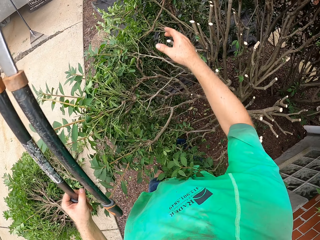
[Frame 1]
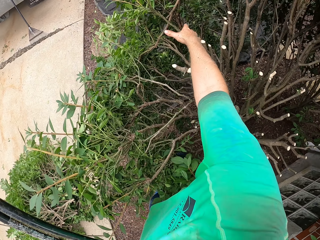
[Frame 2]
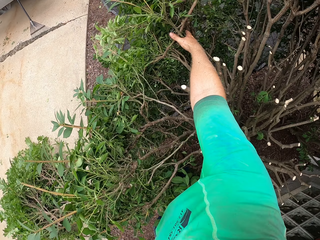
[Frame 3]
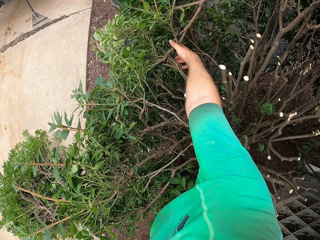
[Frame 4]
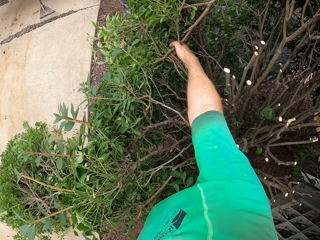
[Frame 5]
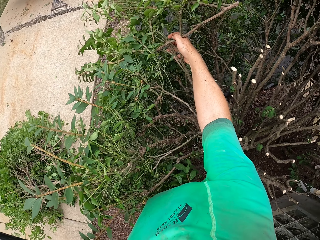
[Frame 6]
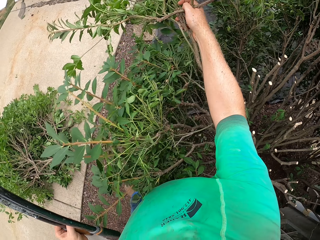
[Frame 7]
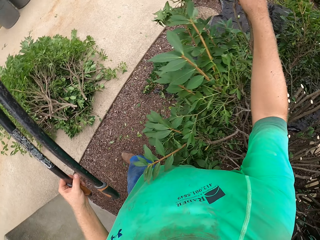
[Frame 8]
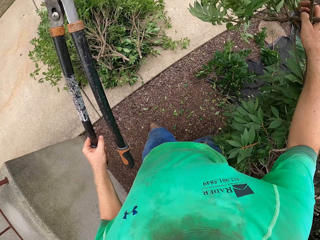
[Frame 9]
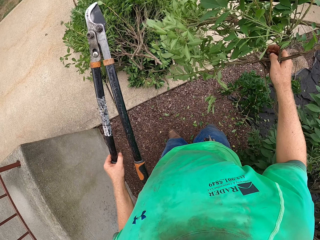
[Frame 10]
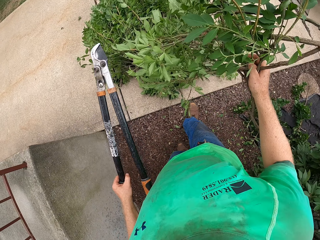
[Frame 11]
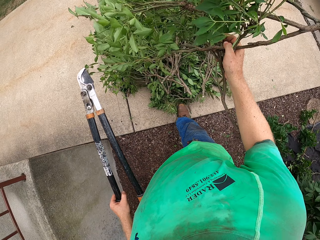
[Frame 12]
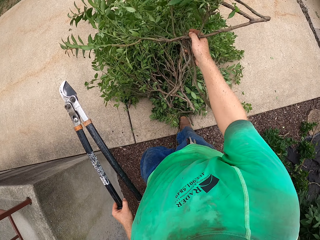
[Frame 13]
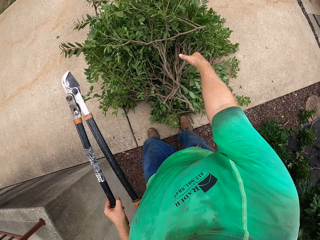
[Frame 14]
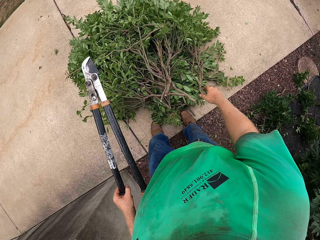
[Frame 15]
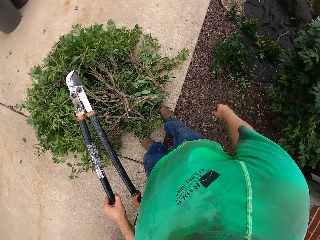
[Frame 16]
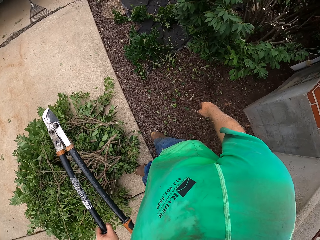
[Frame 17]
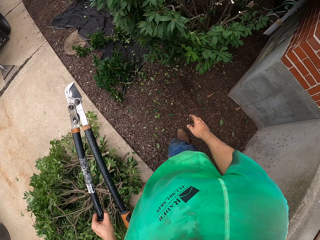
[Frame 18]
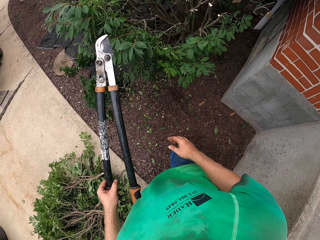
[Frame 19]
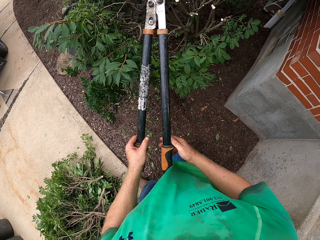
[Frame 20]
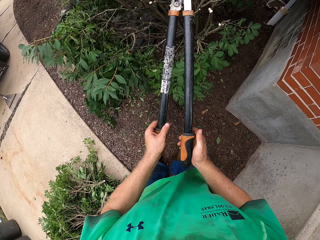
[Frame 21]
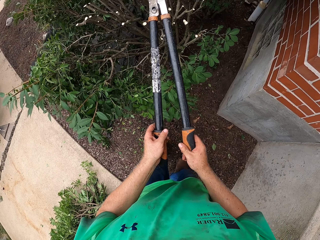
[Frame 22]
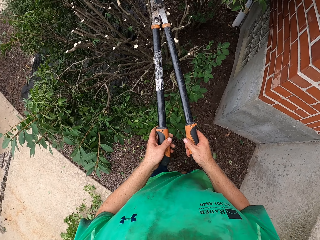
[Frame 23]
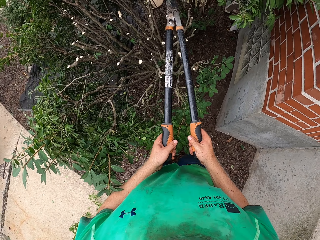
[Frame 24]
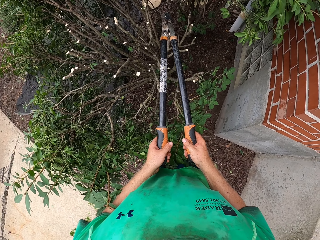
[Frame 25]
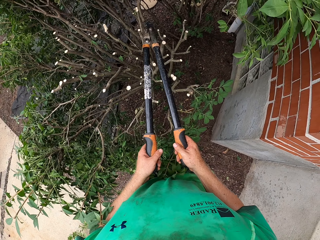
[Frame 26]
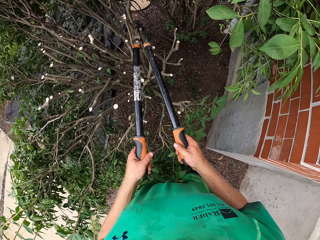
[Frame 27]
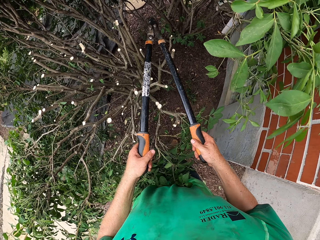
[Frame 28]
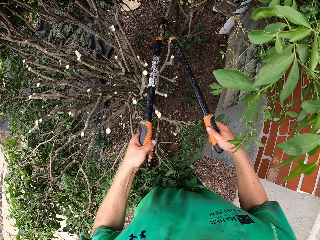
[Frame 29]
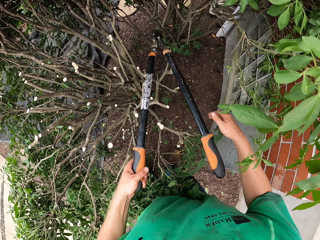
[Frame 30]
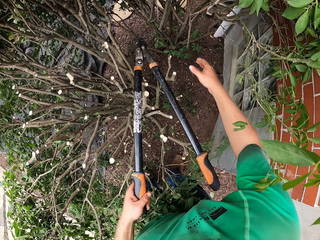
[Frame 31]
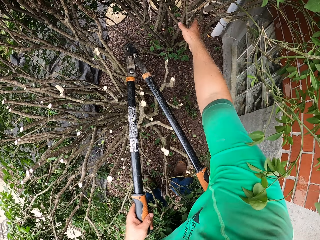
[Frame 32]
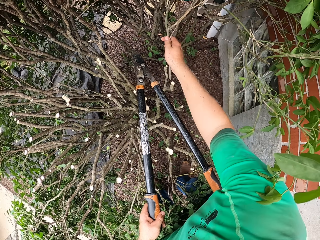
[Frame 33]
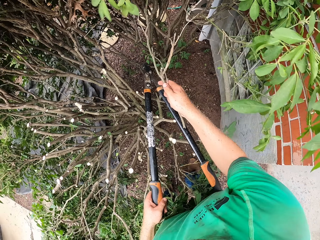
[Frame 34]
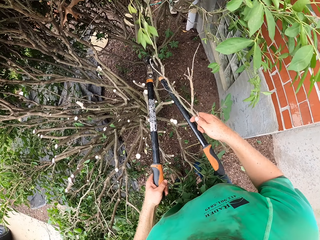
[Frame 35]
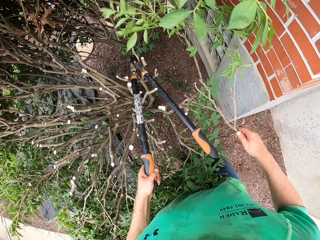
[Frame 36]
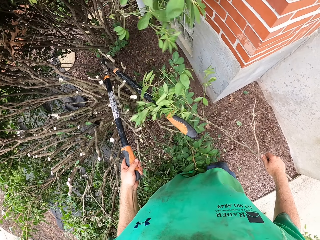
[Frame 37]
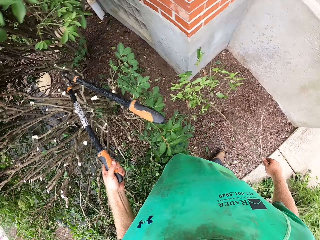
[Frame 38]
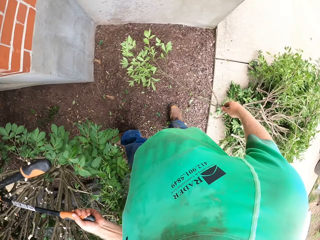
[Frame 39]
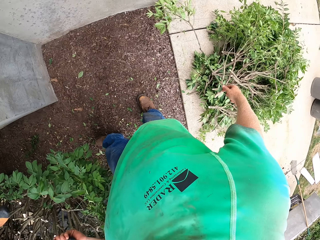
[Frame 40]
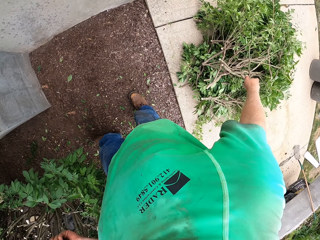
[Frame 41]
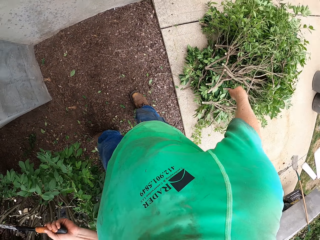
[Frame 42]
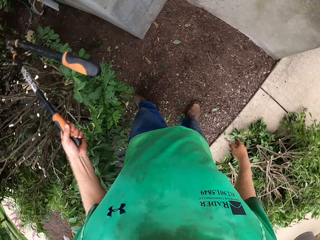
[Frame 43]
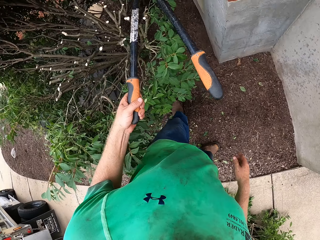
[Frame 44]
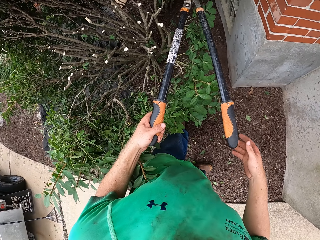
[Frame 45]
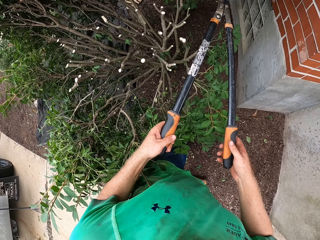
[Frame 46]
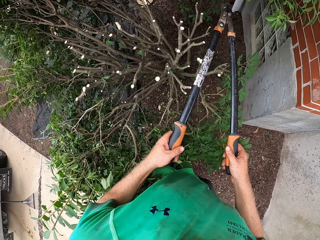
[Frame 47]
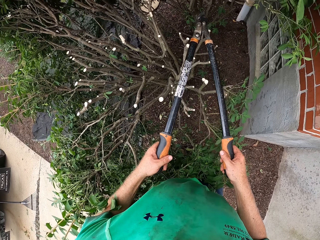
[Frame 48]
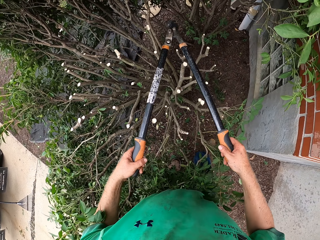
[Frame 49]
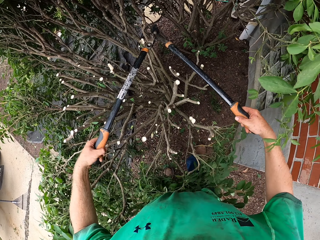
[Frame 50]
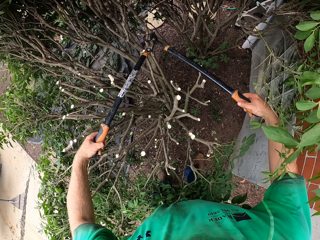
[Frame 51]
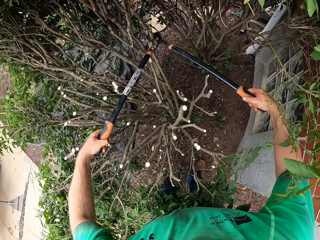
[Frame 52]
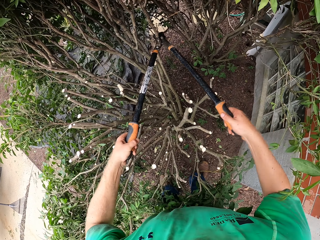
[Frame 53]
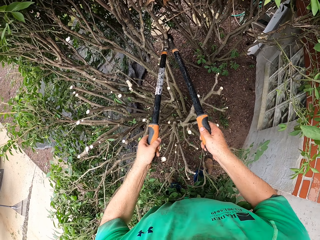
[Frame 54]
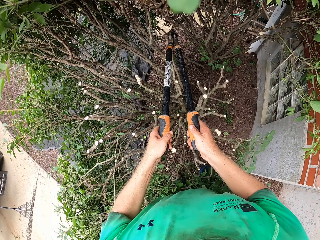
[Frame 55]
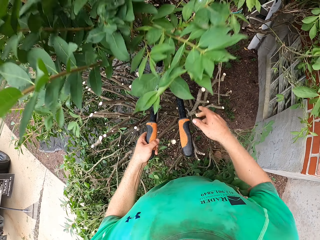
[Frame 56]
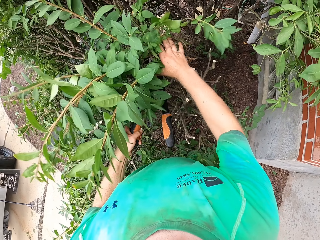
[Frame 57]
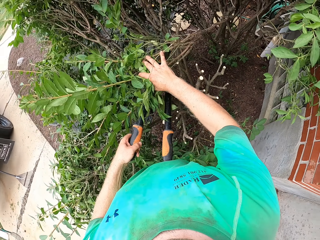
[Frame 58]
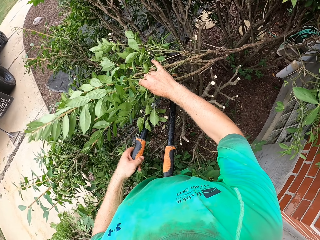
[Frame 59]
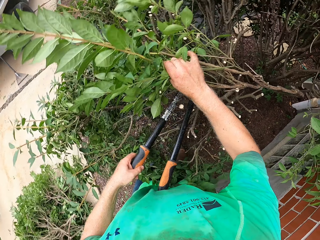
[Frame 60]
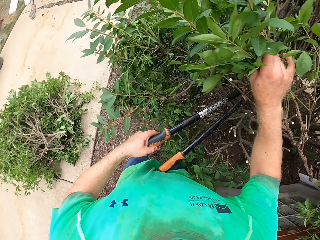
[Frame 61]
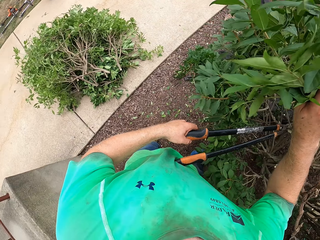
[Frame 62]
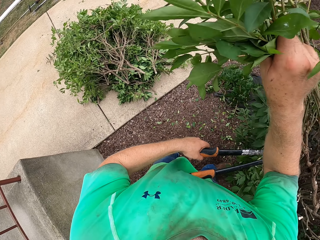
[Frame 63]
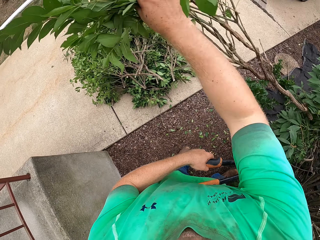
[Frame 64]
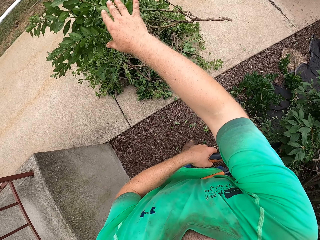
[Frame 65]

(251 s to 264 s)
The camera wearer grabs the cut branches of the plant with his right hand. He throws the cut branches in his right hand on the pile of cut branches. He grabs the garden shear with both hands. He grabs a cut branch of the plant with his right hand. He throws the cut branch in his right hand on the pile of cut branches. He grabs the garden shear with both hands. He cuts a branch of the plant with the garden shear in both hands. He grabs the cut branch of the plant with his right hand. He throws the cut branch in his right hand on the pile of cut branches.

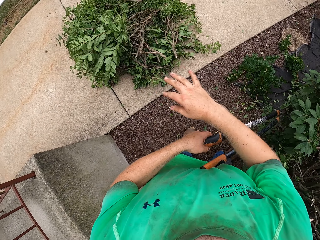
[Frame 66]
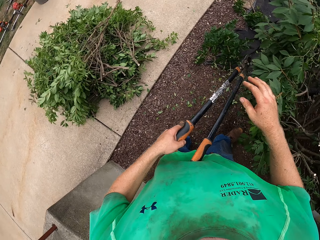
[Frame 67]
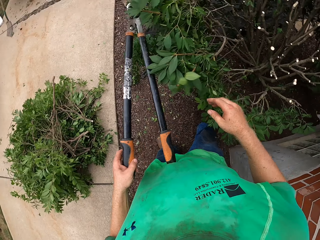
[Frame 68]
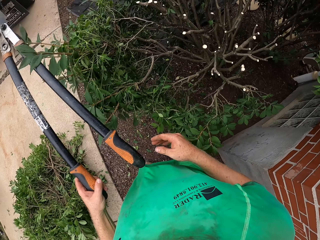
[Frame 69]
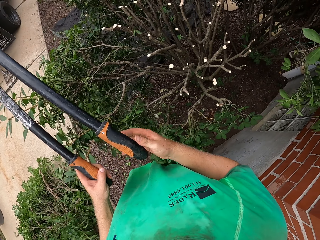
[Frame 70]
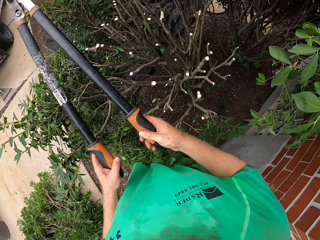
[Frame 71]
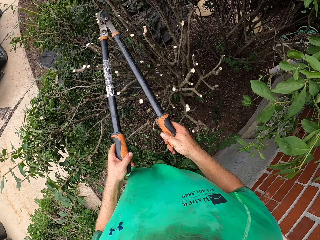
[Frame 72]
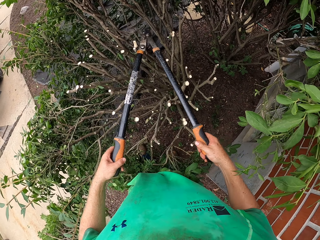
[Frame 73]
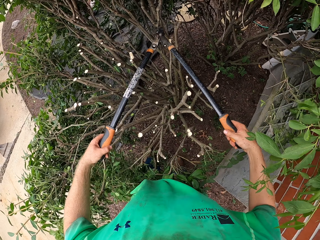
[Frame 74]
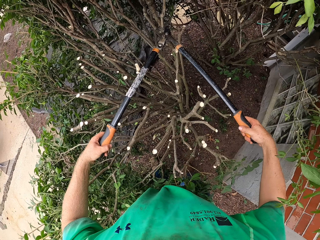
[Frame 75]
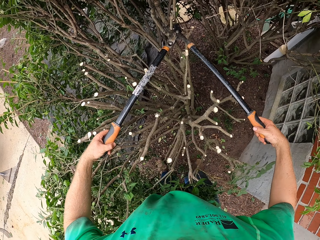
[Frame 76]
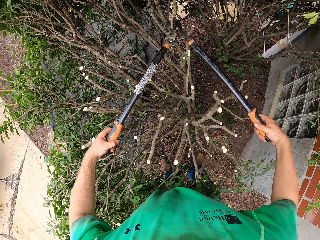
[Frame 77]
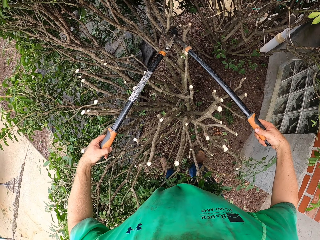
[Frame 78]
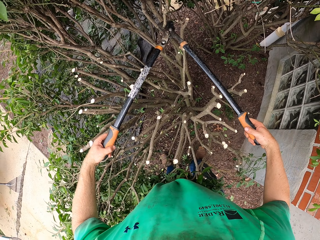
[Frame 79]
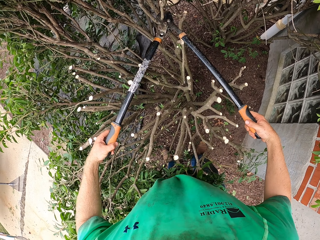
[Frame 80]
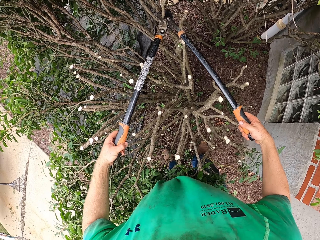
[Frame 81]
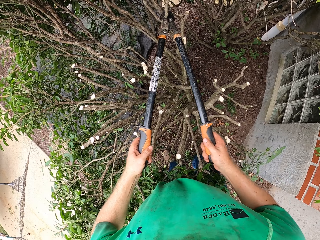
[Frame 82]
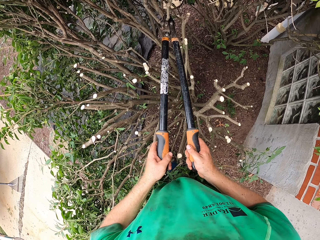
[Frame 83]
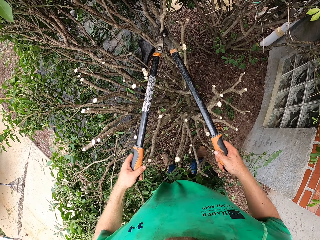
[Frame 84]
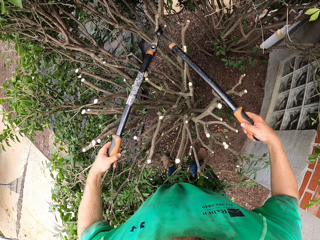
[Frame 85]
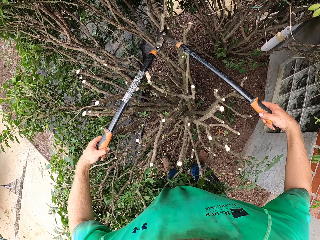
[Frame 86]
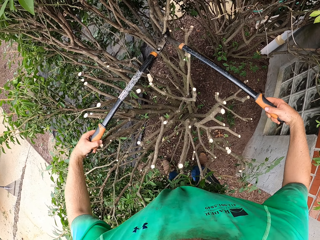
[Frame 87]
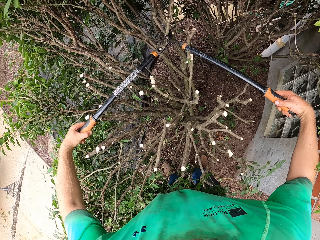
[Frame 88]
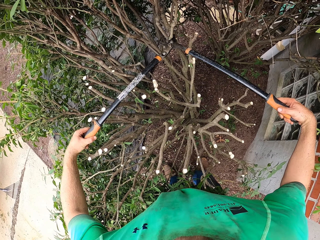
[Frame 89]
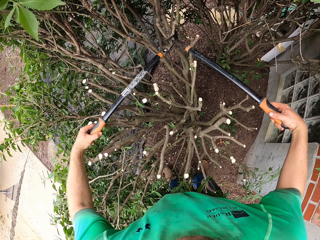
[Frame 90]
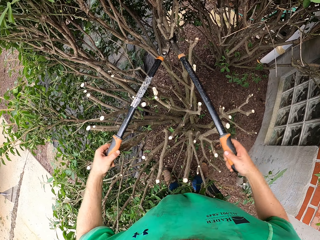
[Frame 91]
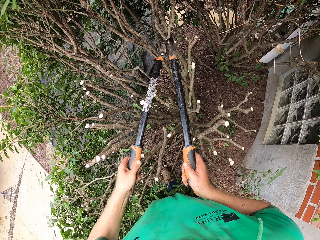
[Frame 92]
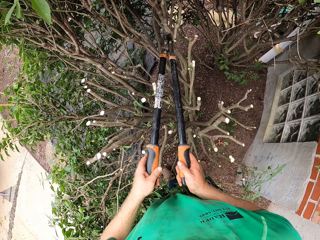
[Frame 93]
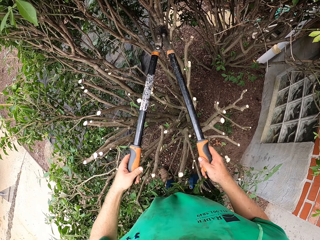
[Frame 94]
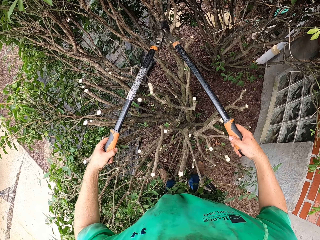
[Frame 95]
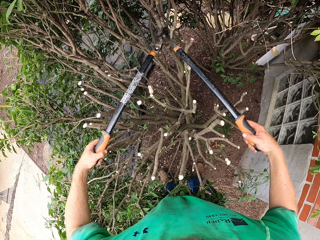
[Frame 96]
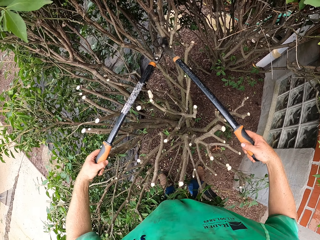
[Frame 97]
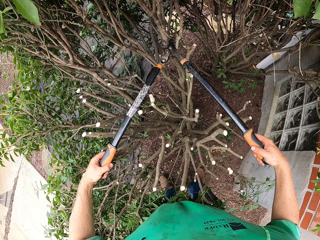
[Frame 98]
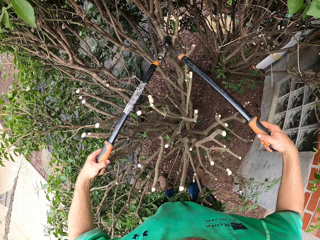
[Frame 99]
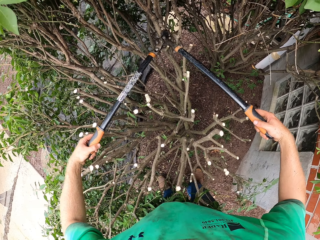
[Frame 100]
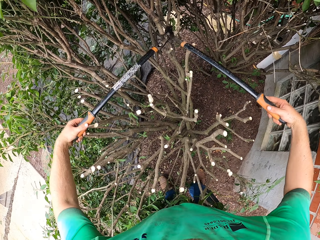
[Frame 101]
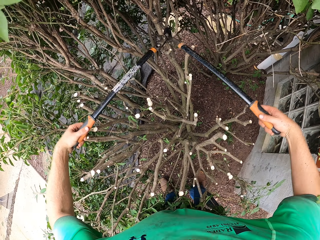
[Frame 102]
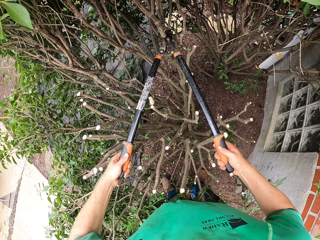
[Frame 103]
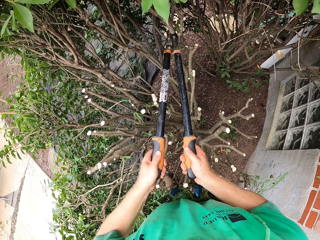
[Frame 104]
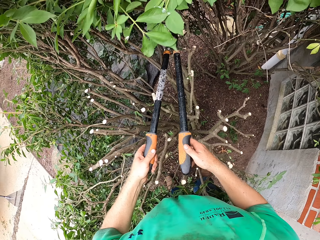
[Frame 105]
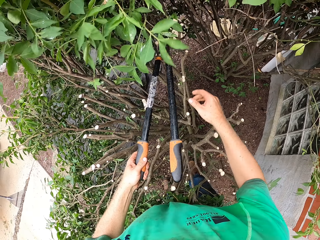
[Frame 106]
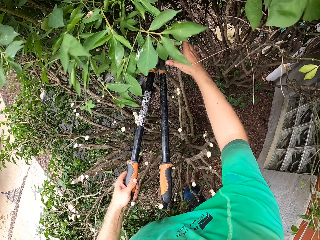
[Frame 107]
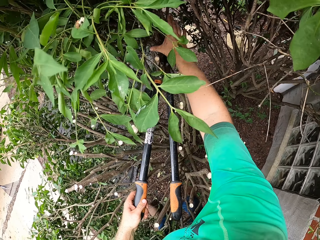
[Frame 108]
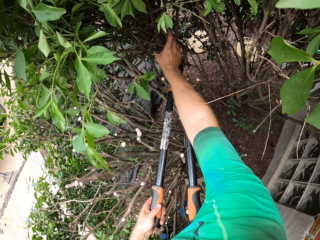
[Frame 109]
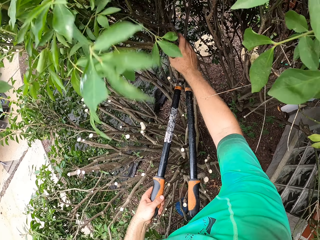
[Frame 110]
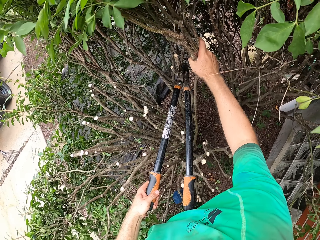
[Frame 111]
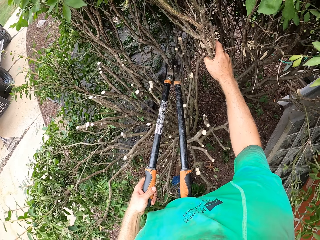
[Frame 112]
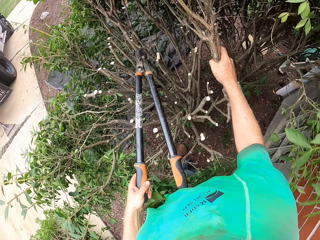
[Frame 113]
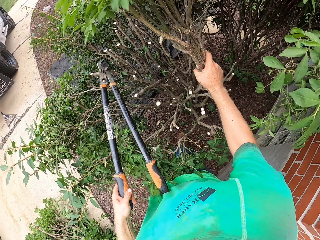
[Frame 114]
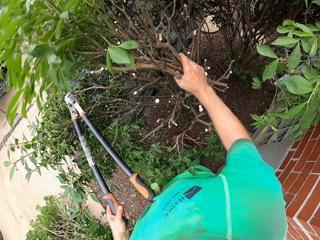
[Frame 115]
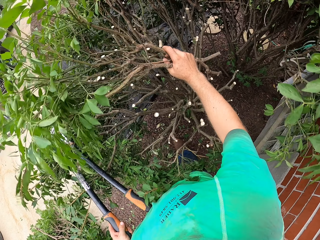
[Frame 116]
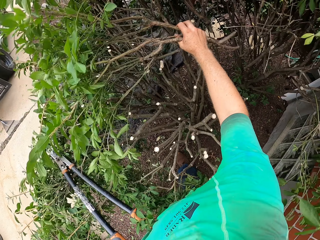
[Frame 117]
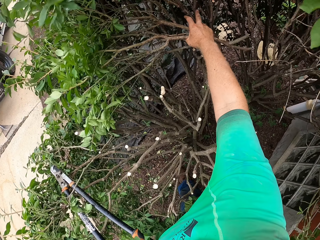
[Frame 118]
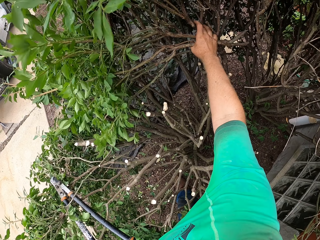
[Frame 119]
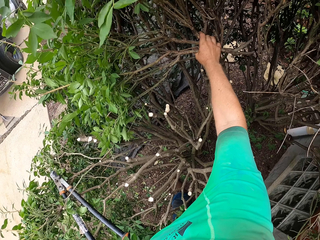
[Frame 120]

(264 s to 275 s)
The camera wearer grabs the garden shear with both hands. He cuts some branches of the plant with the garden shear in both hands. He grabs the cut branches of the plant with his right hand. He grabs the cut branch of the plant with his right hand.
